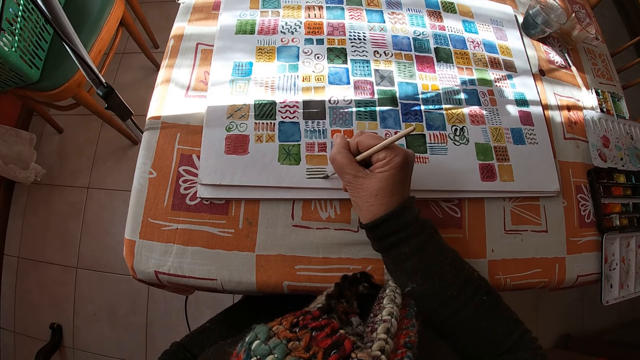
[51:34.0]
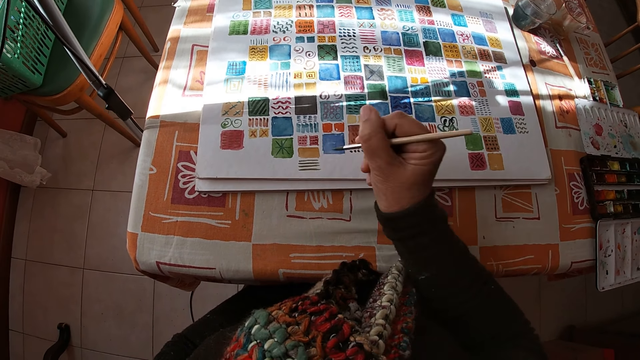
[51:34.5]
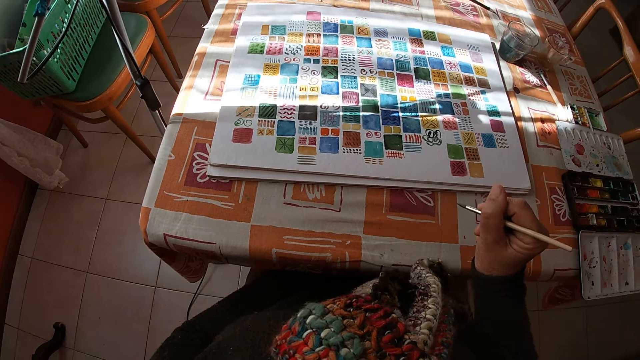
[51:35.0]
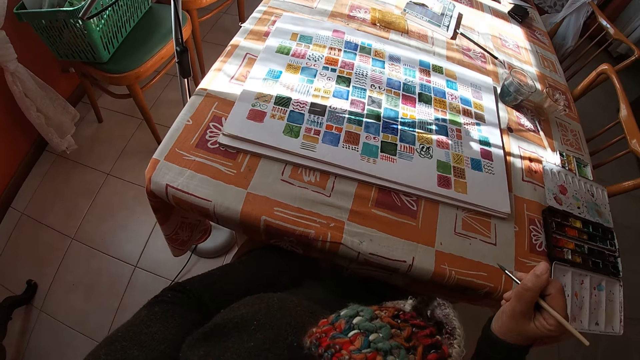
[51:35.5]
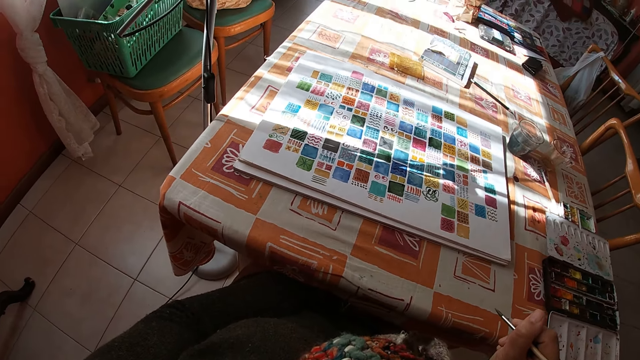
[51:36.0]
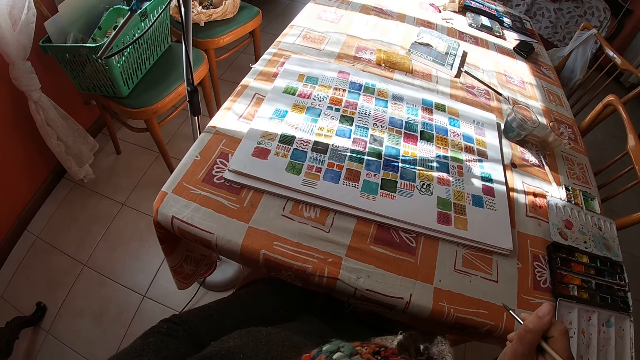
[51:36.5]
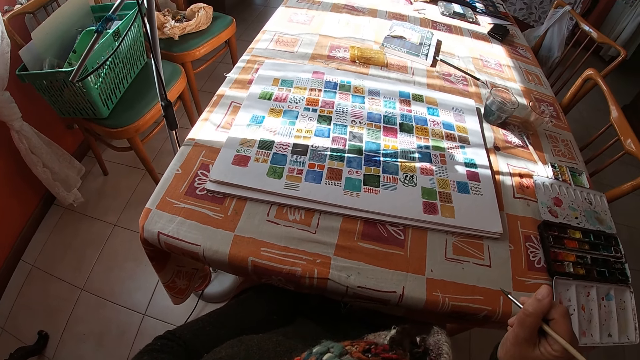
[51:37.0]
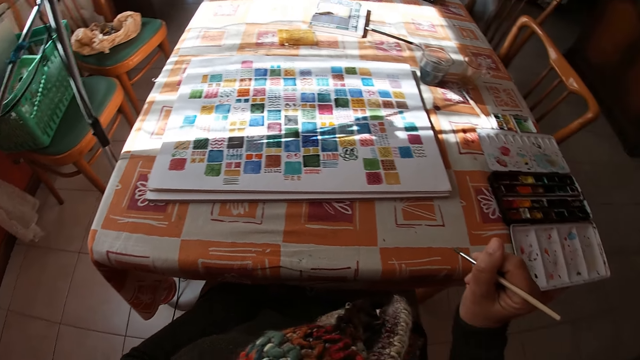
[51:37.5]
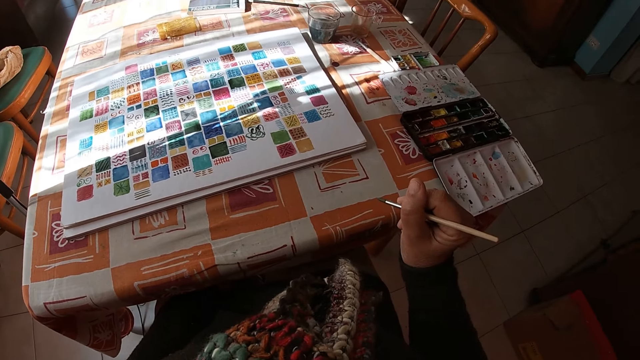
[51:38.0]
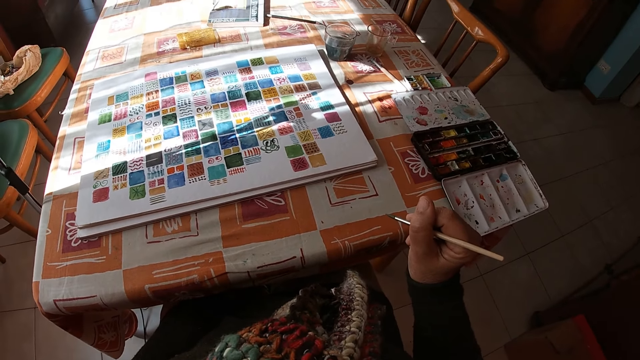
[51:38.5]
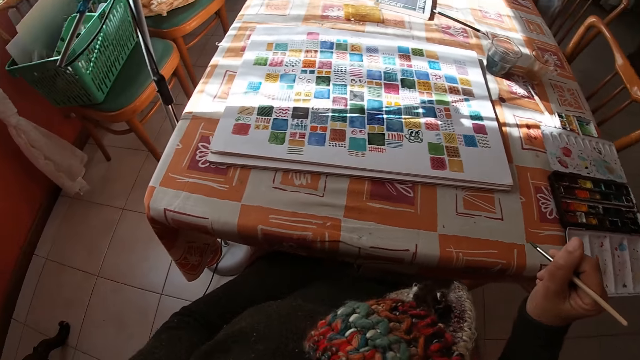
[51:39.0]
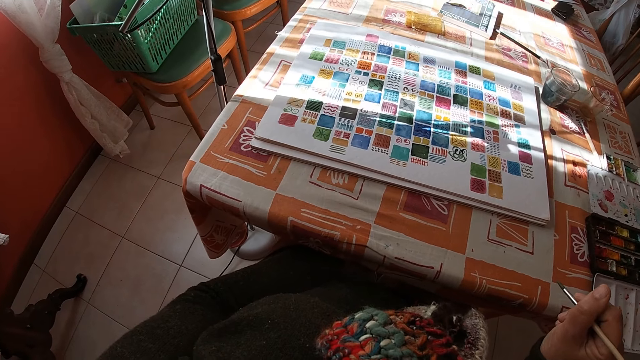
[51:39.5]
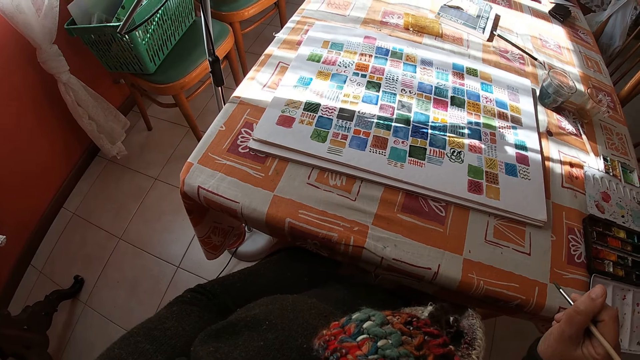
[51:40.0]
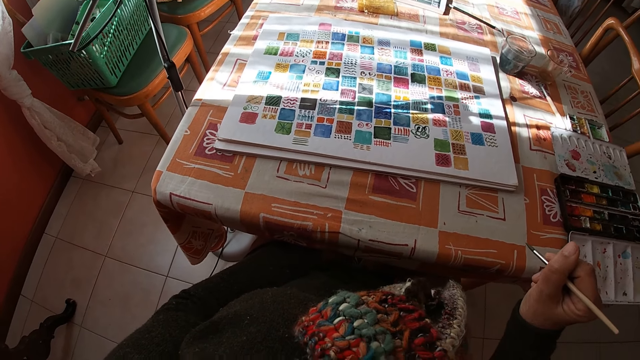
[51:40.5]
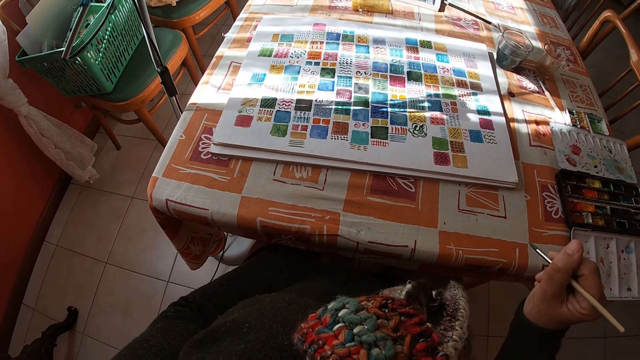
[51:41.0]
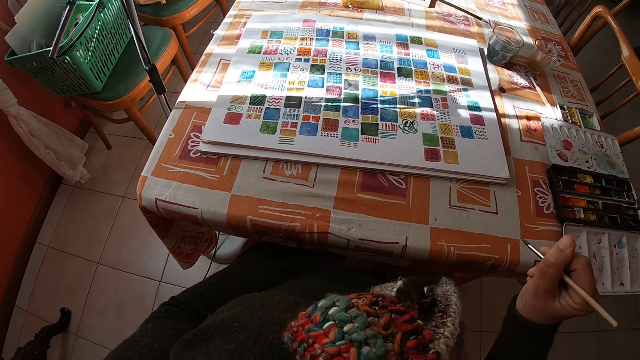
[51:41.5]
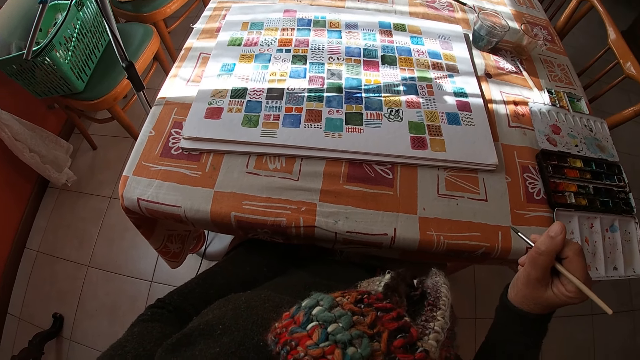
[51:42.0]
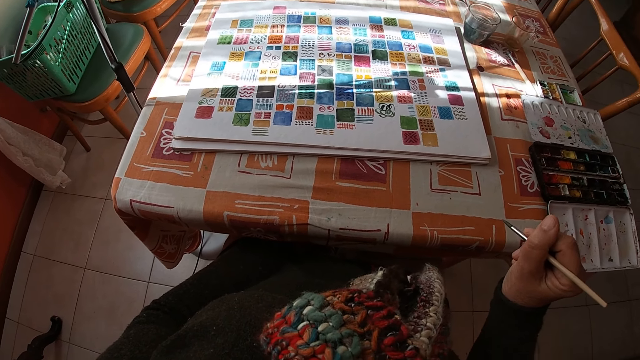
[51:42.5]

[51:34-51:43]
The camera wearer holds the paintbrush. They look at the drawing.

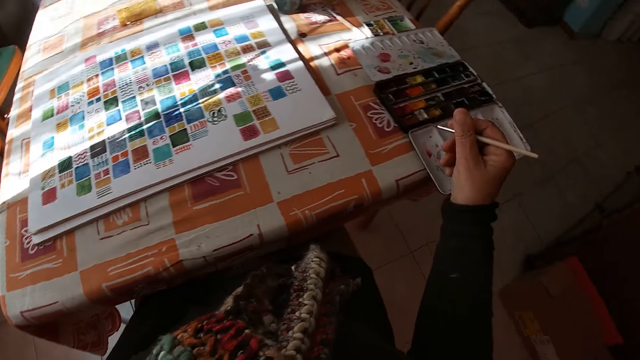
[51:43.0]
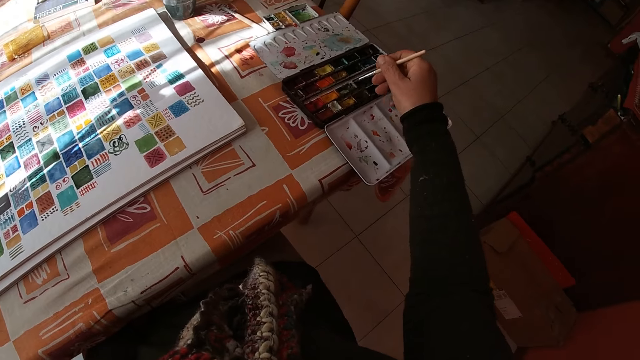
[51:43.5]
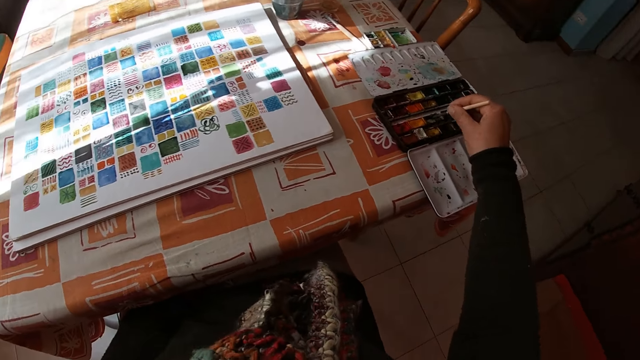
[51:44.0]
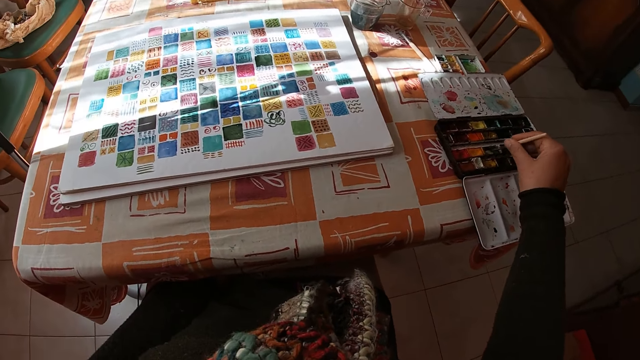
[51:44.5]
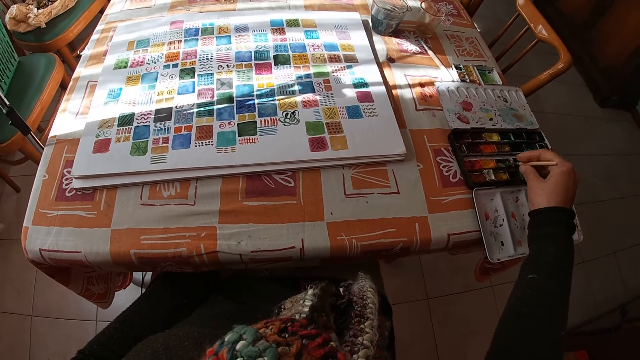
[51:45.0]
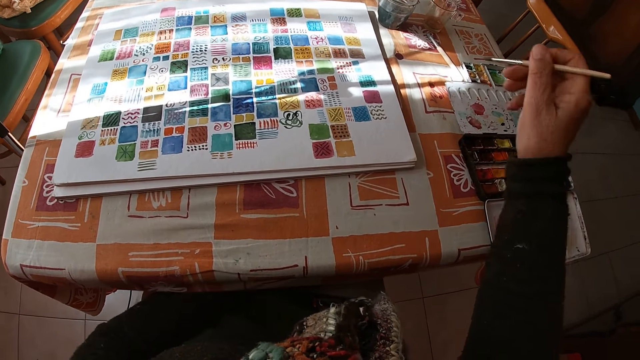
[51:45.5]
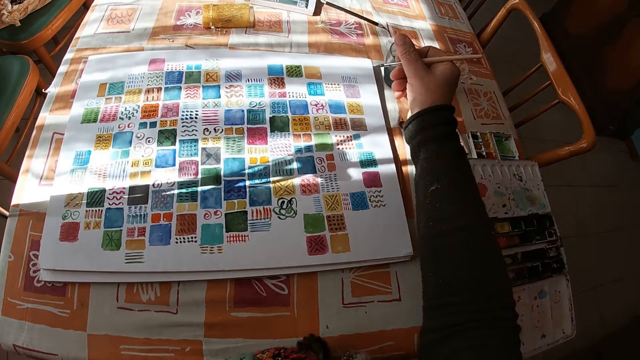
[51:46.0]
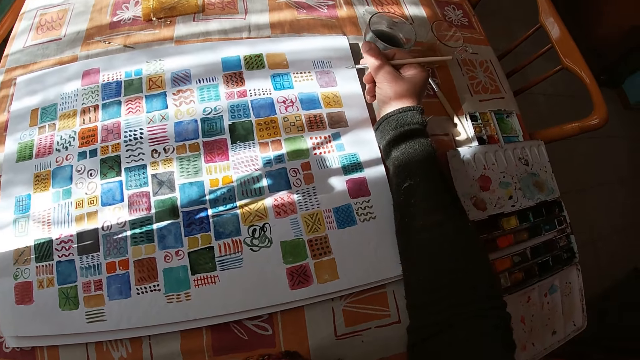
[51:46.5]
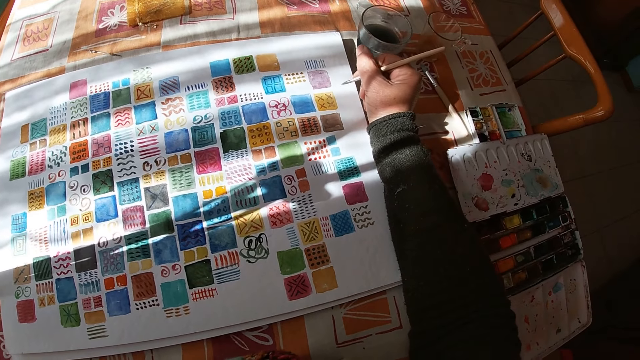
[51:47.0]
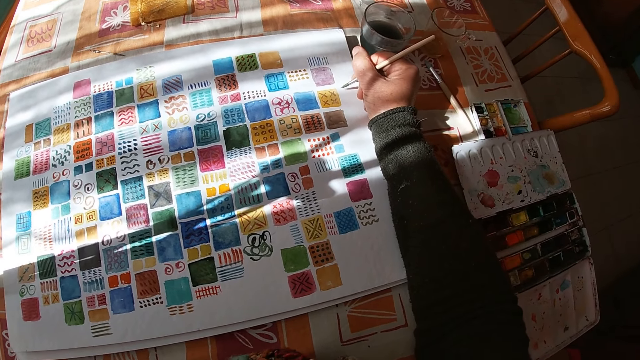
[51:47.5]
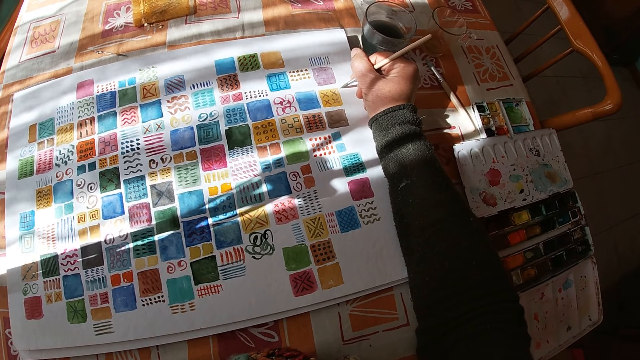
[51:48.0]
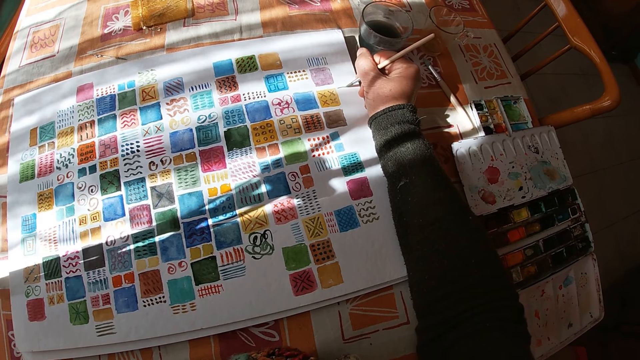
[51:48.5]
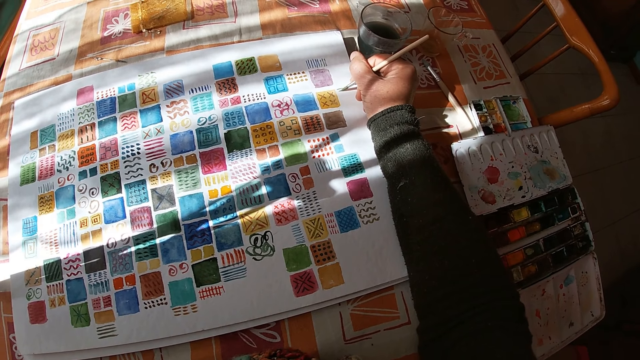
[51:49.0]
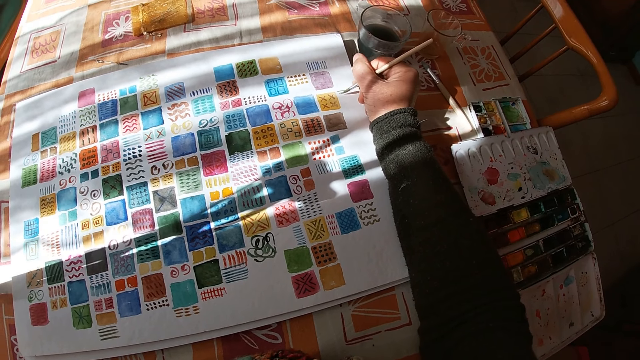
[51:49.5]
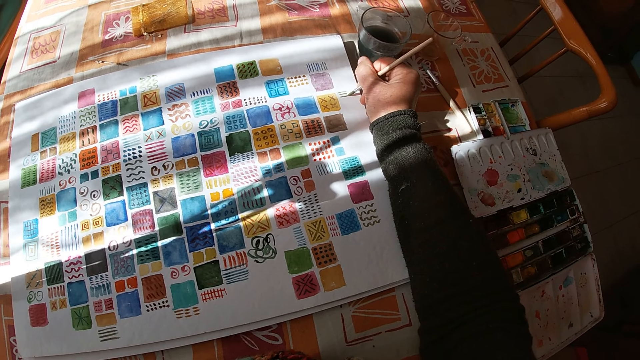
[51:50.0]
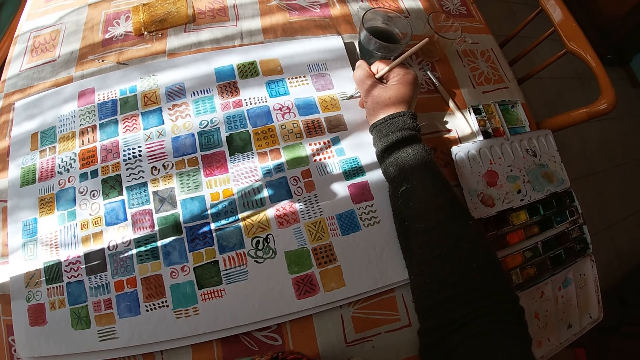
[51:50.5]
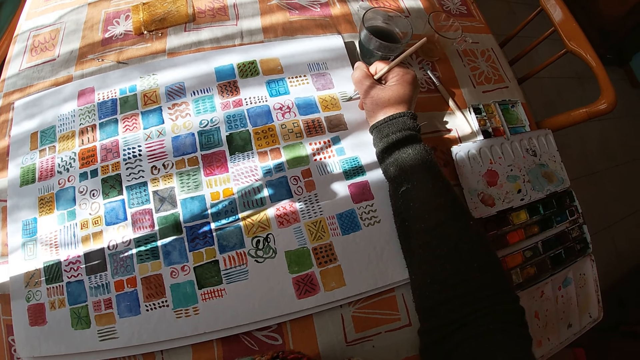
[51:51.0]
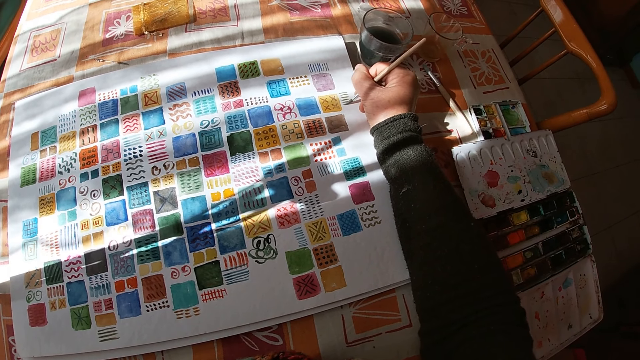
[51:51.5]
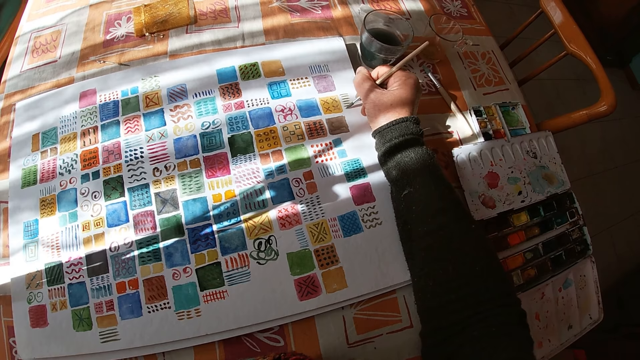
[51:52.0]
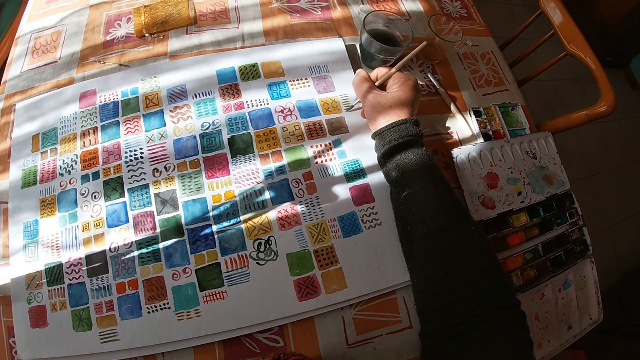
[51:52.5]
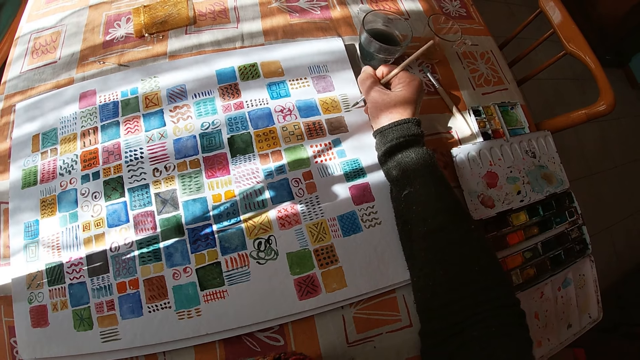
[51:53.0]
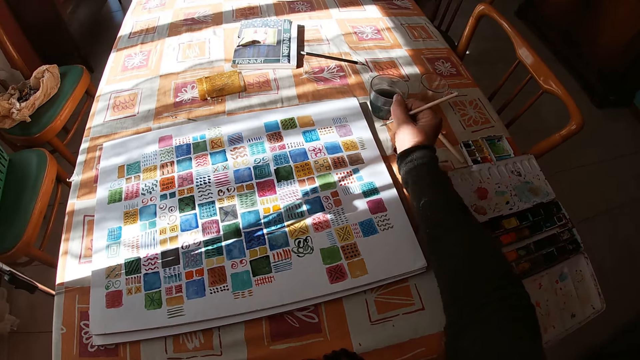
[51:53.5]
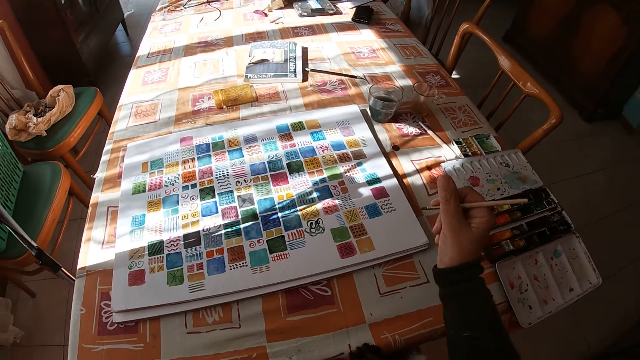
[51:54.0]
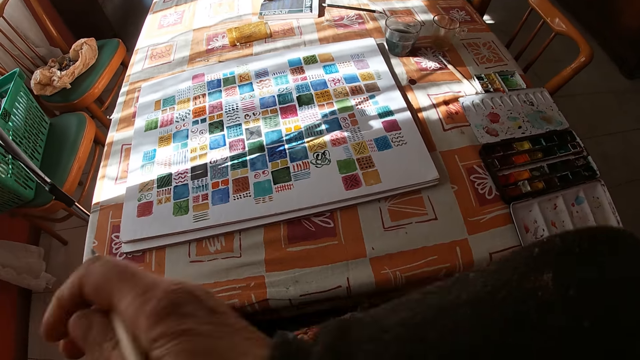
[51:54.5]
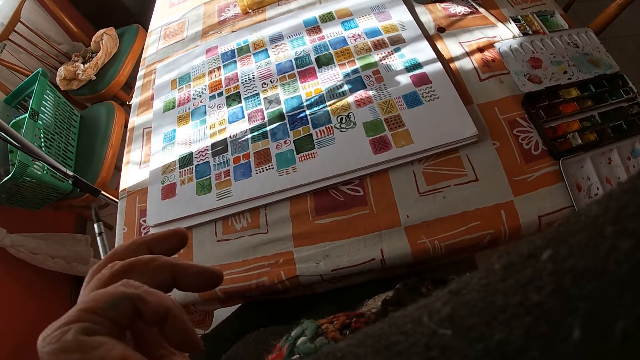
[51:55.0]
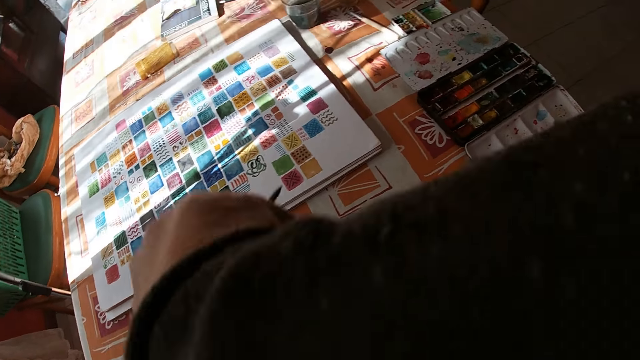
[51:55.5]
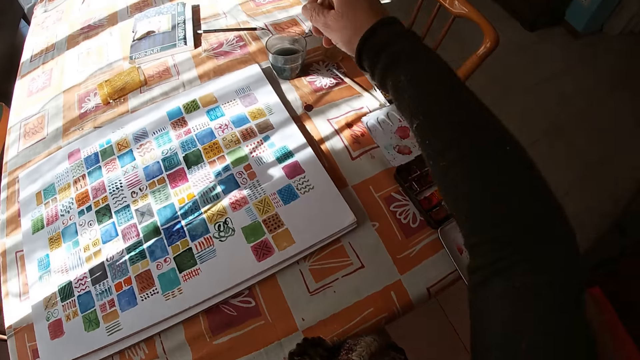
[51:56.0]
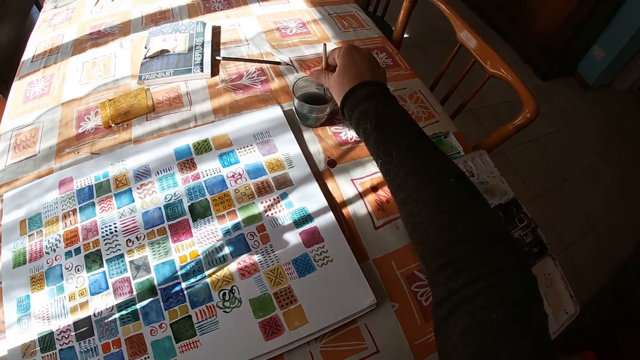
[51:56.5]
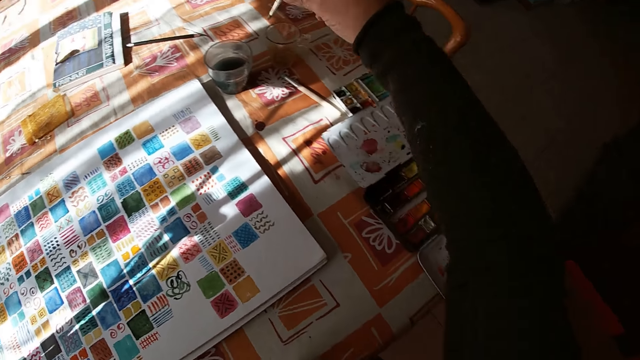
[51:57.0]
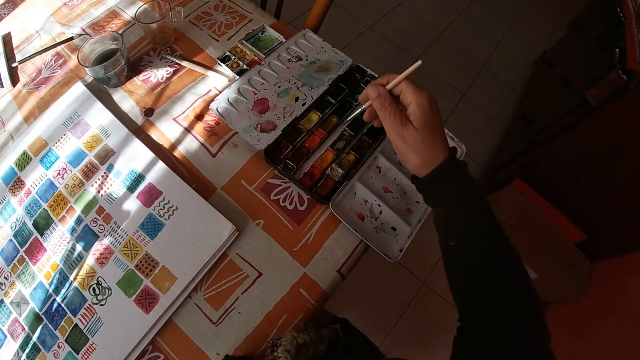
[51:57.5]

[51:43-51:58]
The camera wearer dips the paint brush in her right hand into the color palette on the table. She places her right arm on the table. She holds the paintbrush. She paints on the canvas pad on the table with the paint brush in her right hand. She holds the paintbrush. She touches her face with her right hand. She lifts the hands. She dips the paint brush in her right hand into the bowl of water on the table.
